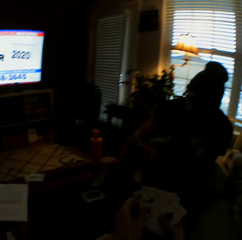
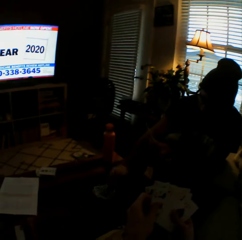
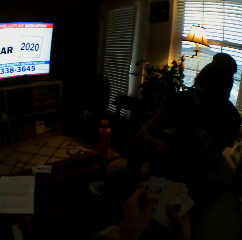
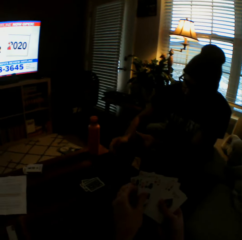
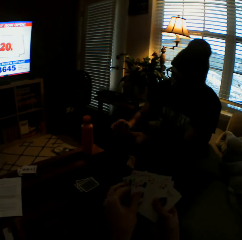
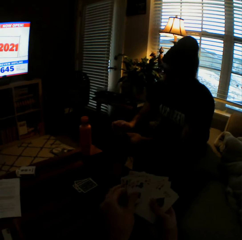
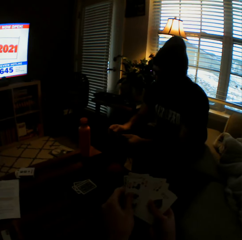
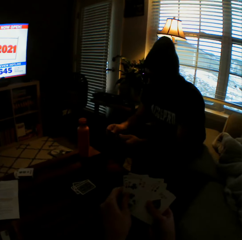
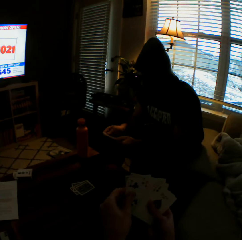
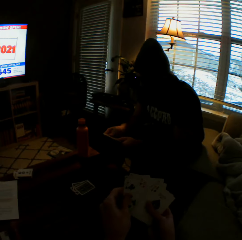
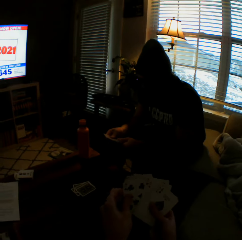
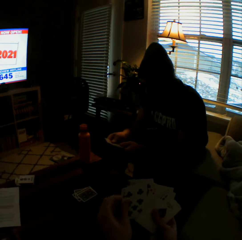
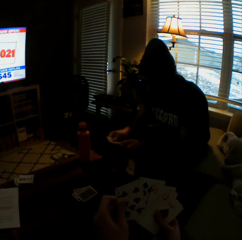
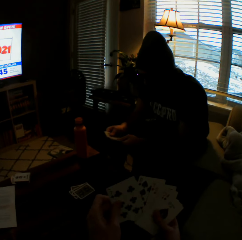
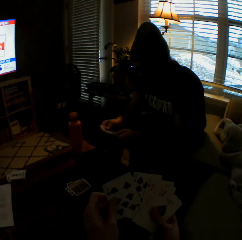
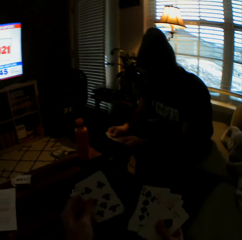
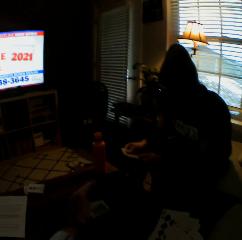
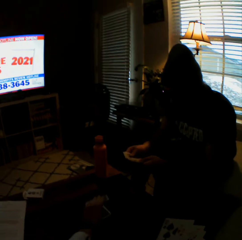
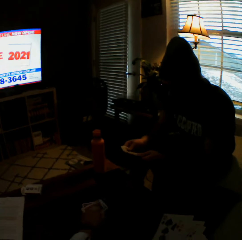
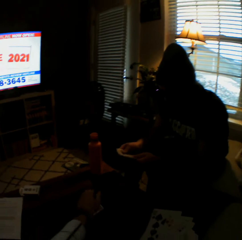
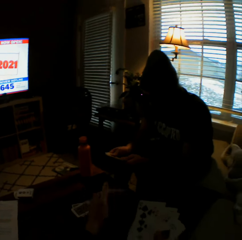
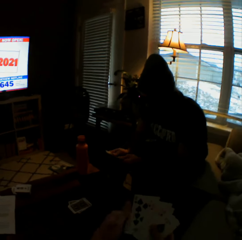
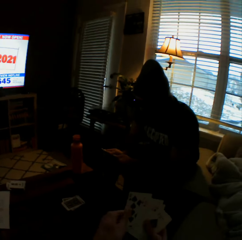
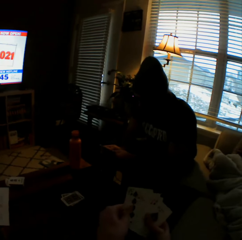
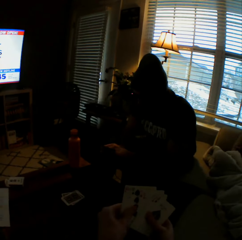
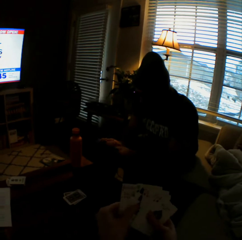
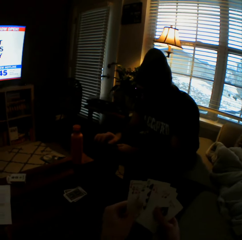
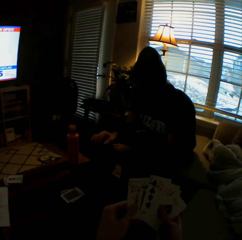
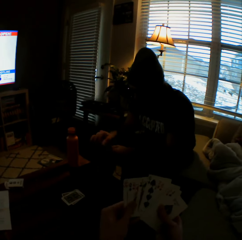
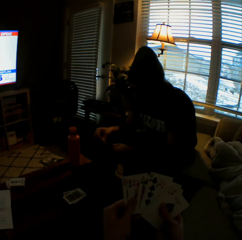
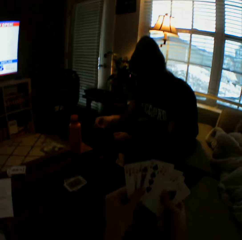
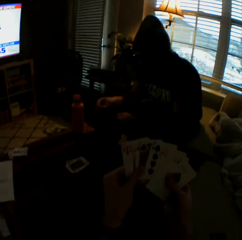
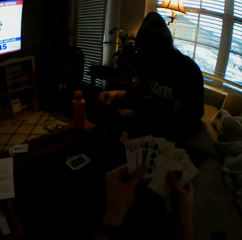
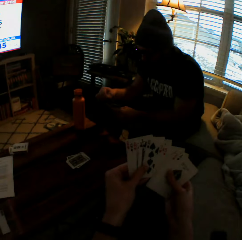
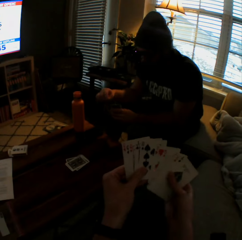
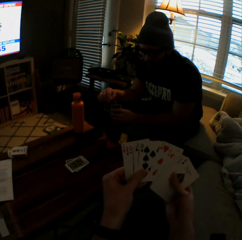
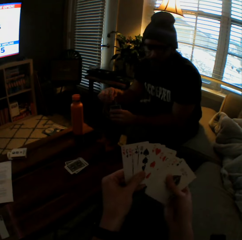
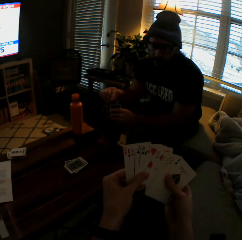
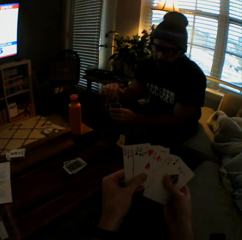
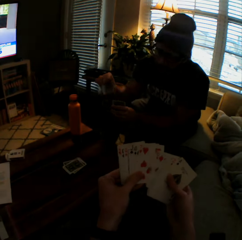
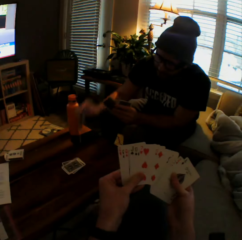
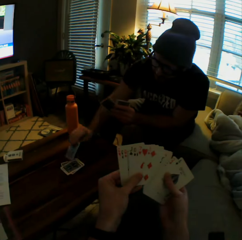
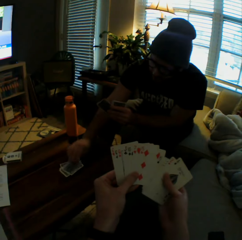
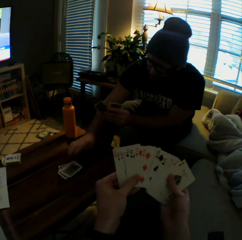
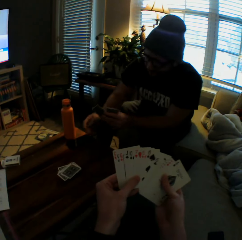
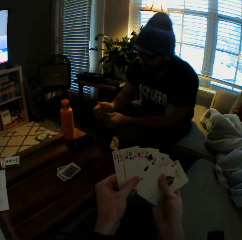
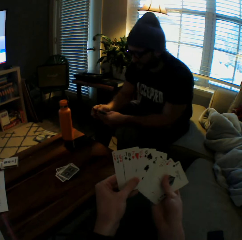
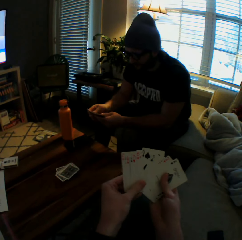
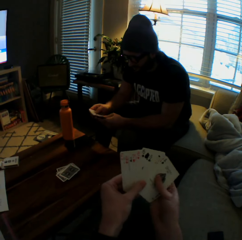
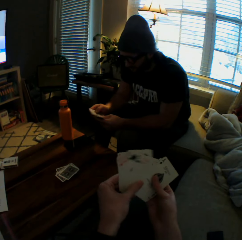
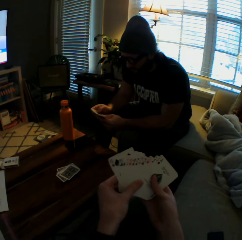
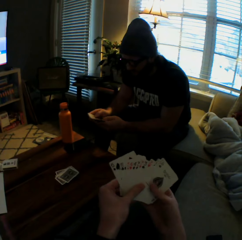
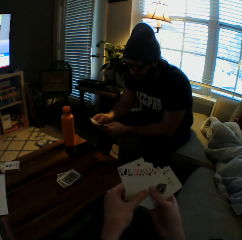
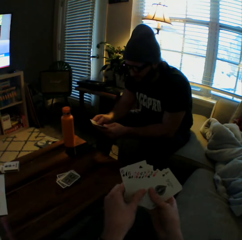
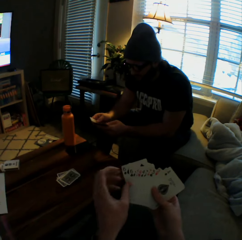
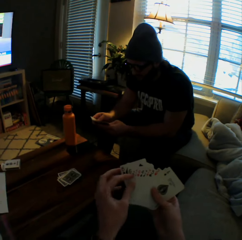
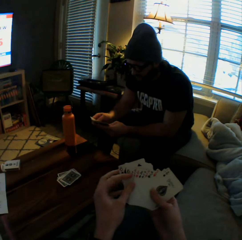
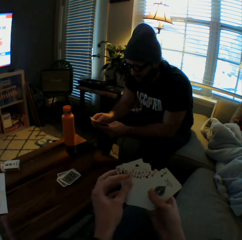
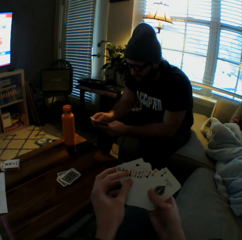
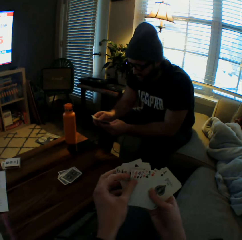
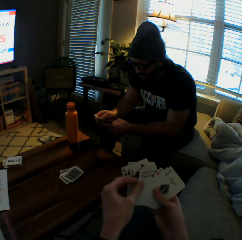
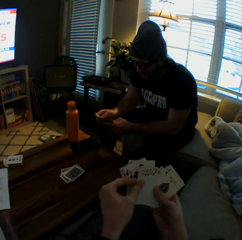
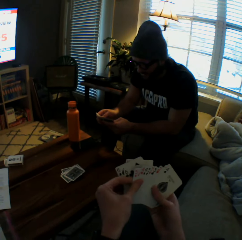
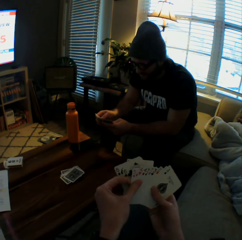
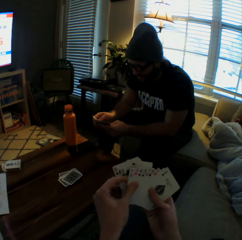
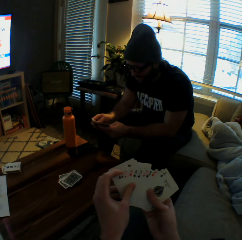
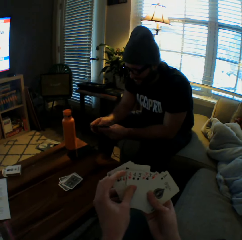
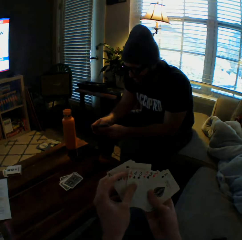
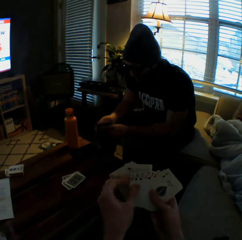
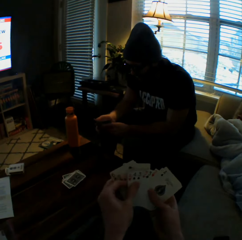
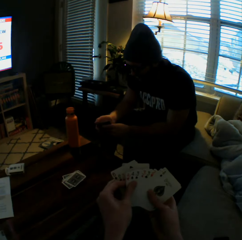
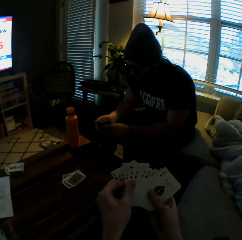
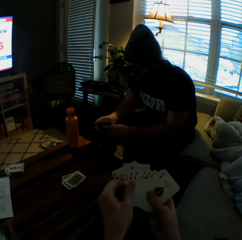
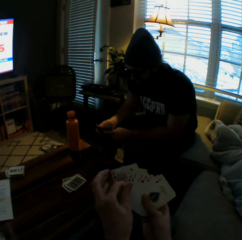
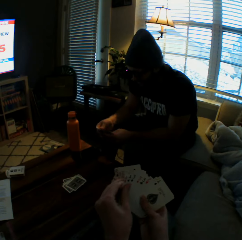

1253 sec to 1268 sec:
The man drops another card on the table with his right hand. The camera wearer drops another card on the table with her left hand. The man plays a card game with the camera wearer. The man drops another card on the table with his right hand. The camera wearer interacts with the man.

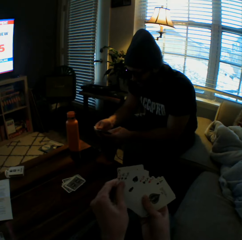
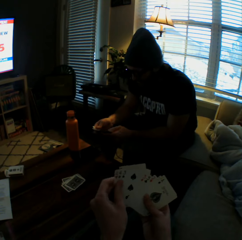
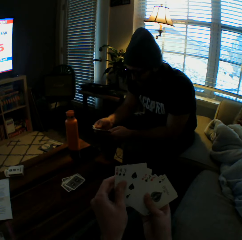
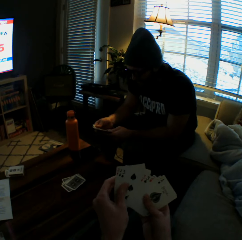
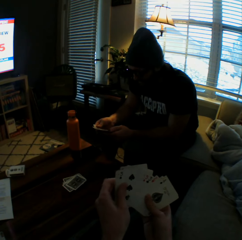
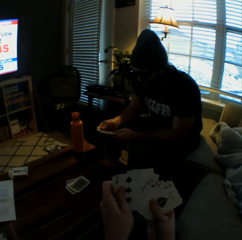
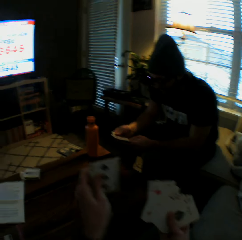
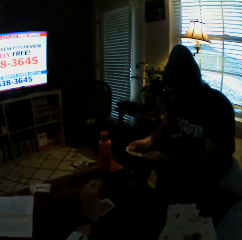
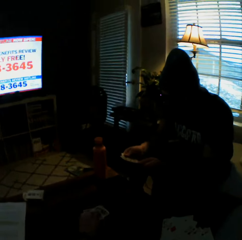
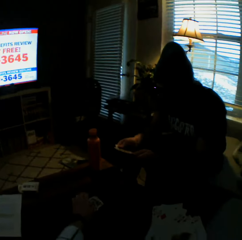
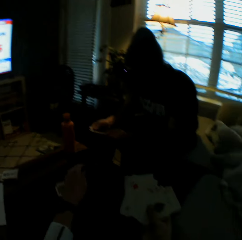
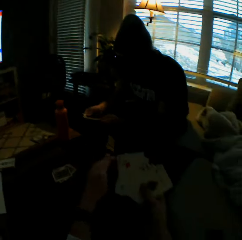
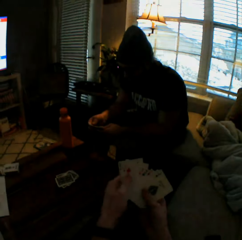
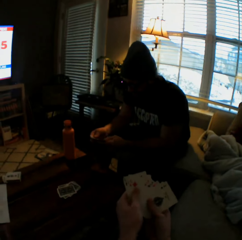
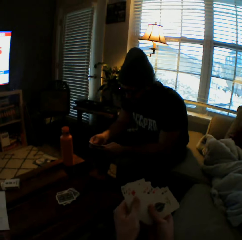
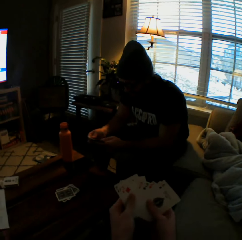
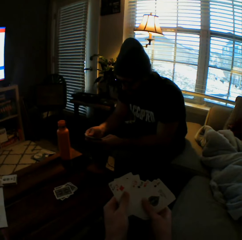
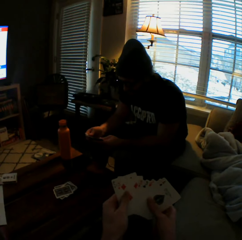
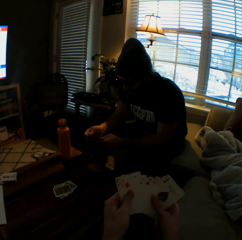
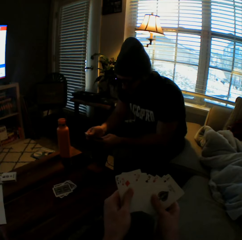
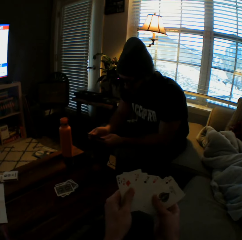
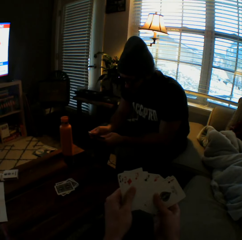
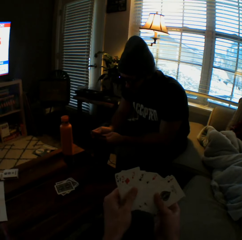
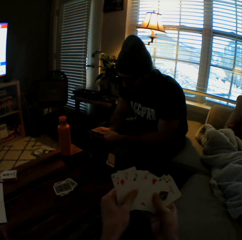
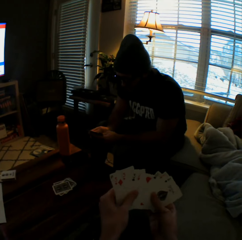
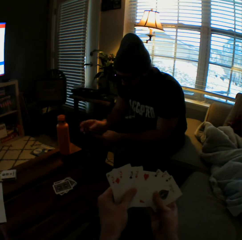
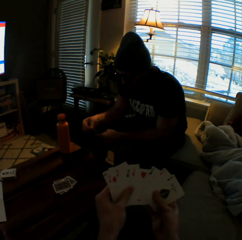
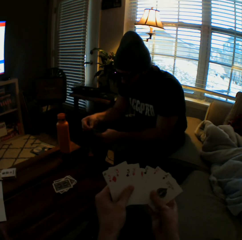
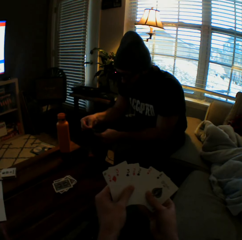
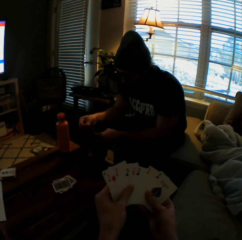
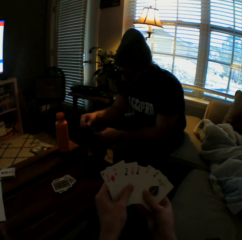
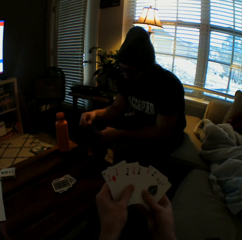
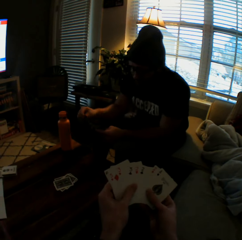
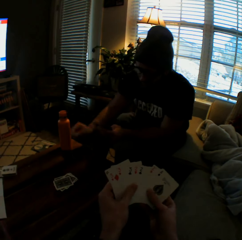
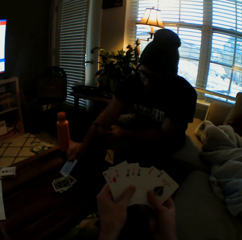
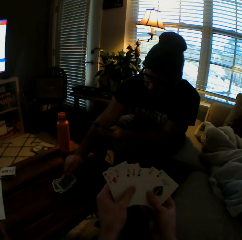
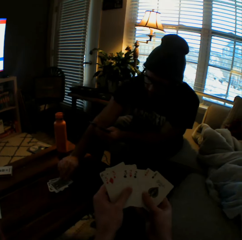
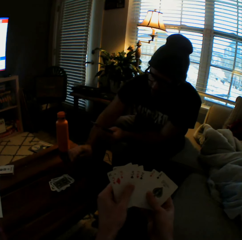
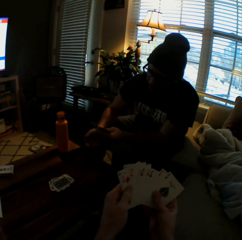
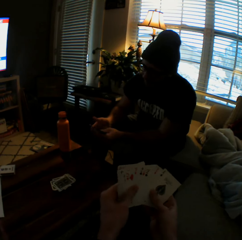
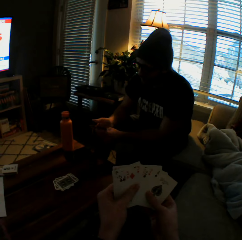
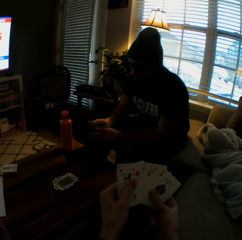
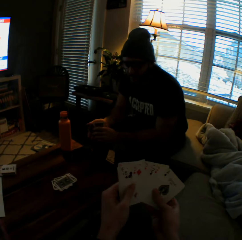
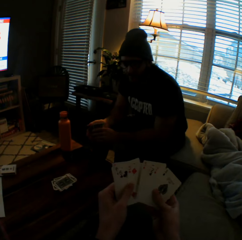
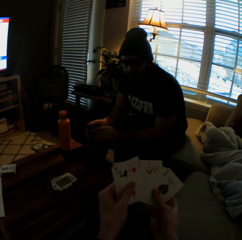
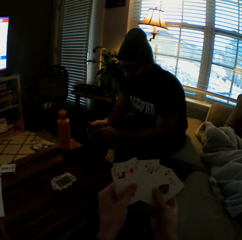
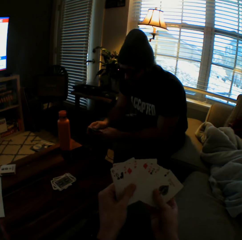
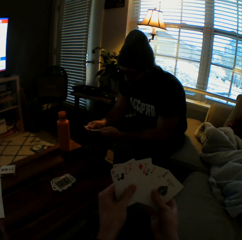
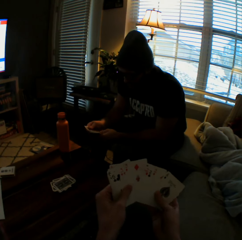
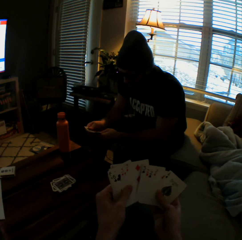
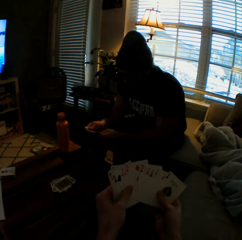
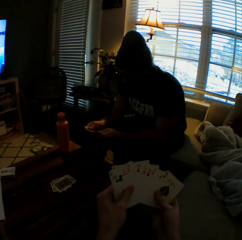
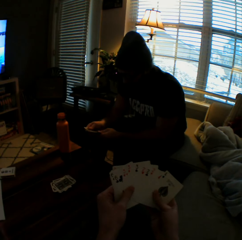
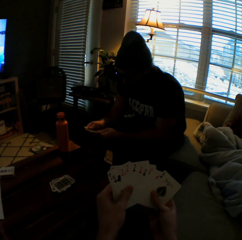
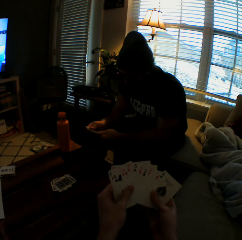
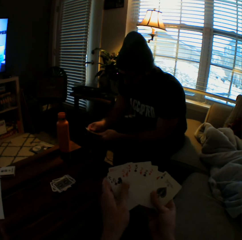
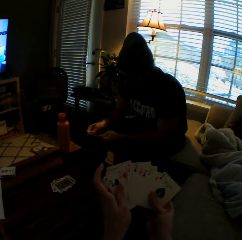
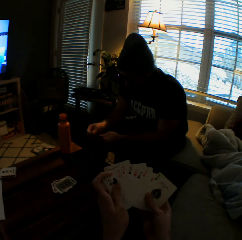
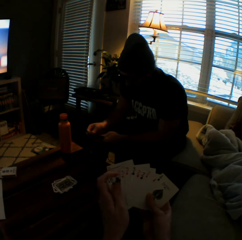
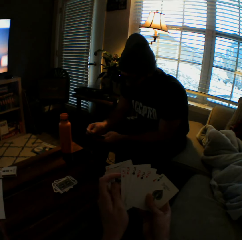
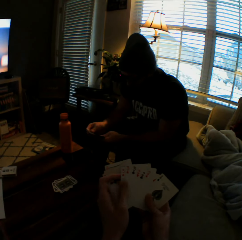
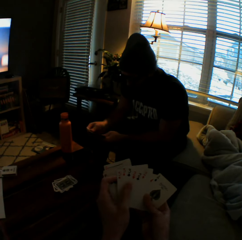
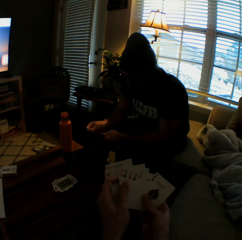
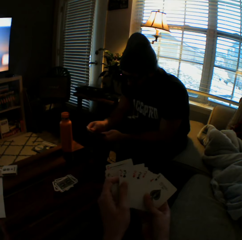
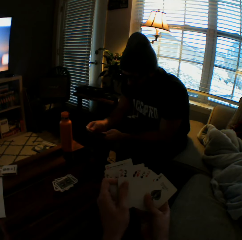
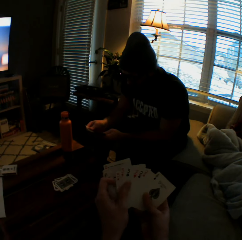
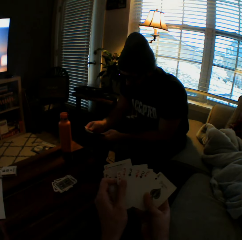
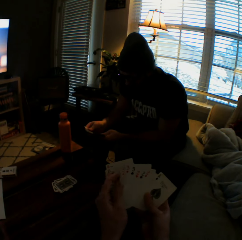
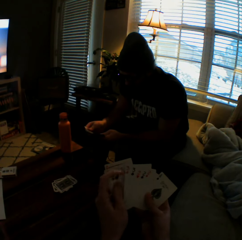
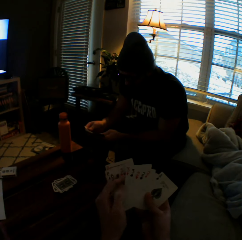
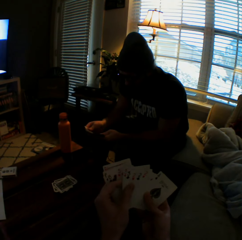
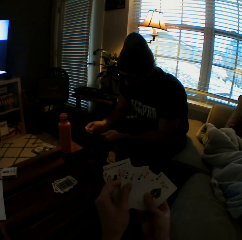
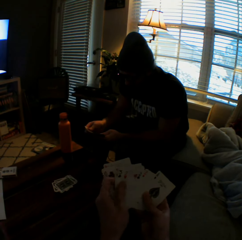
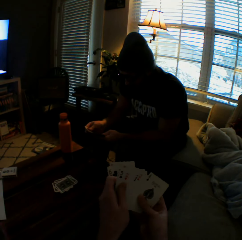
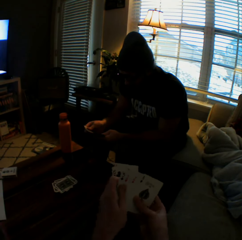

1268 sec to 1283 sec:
The camera wearer drops another card on the table with her left hand. She arranges the cards in her hands. The man drops another card on the table with his right hand and arranges the cards in his hands.
